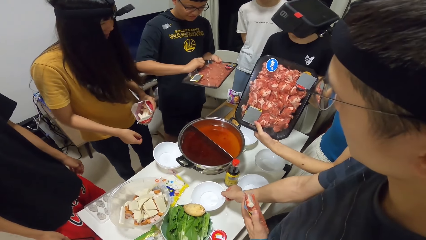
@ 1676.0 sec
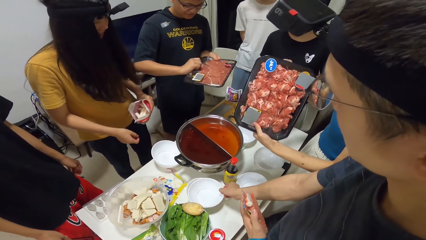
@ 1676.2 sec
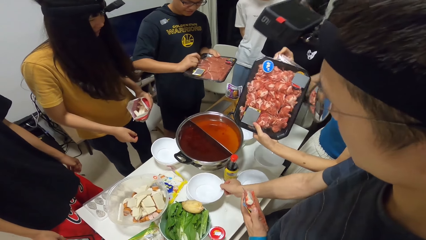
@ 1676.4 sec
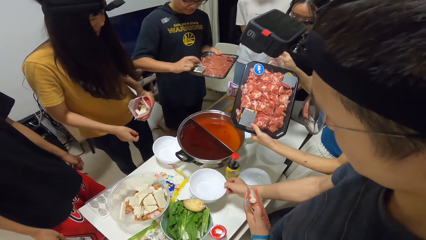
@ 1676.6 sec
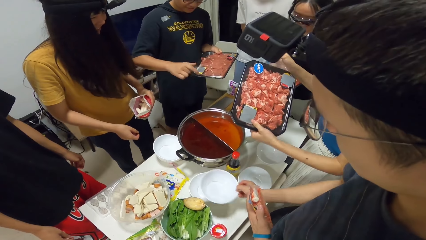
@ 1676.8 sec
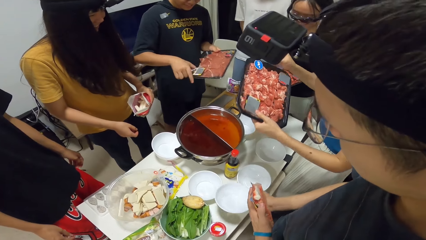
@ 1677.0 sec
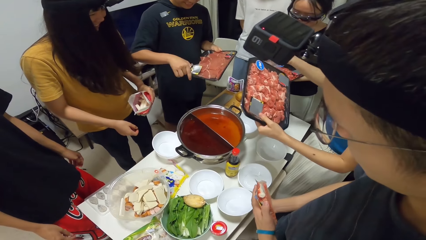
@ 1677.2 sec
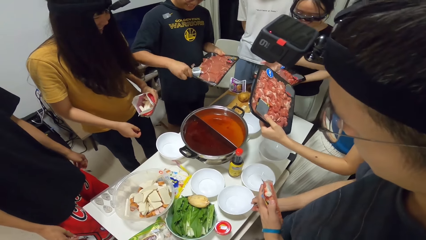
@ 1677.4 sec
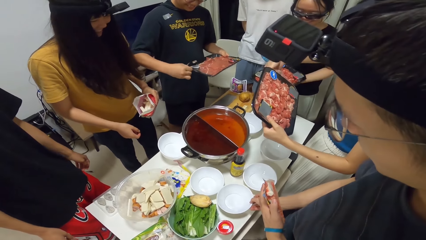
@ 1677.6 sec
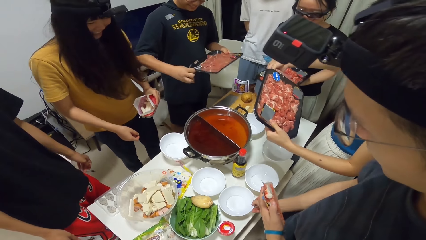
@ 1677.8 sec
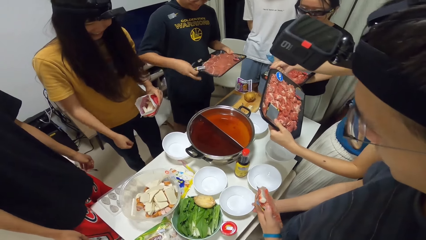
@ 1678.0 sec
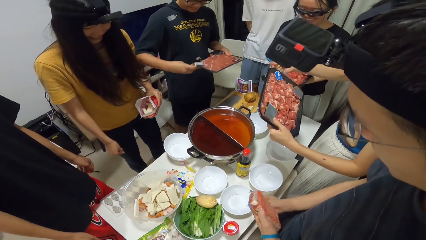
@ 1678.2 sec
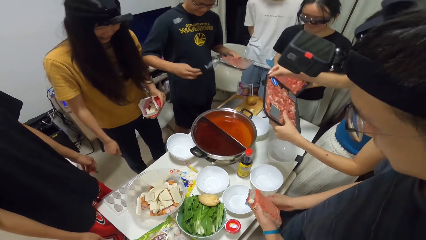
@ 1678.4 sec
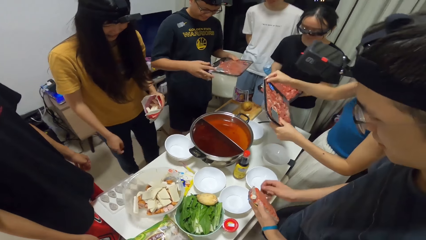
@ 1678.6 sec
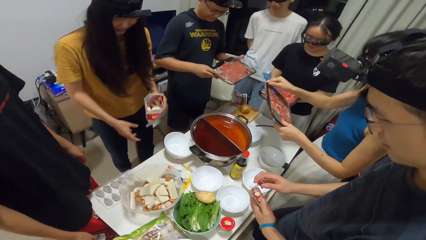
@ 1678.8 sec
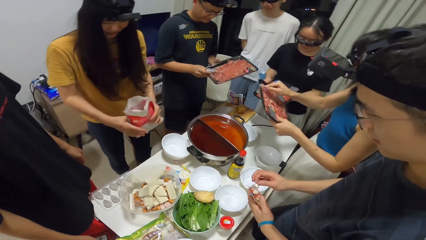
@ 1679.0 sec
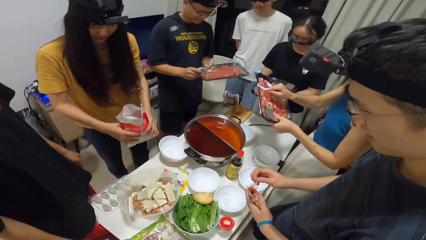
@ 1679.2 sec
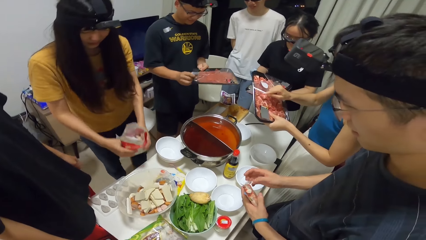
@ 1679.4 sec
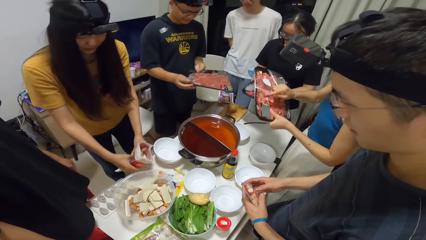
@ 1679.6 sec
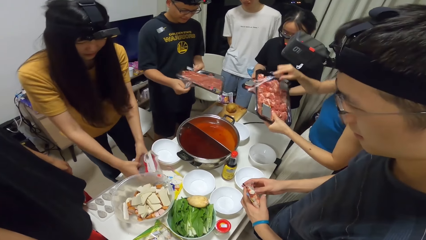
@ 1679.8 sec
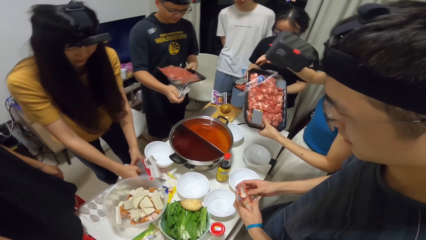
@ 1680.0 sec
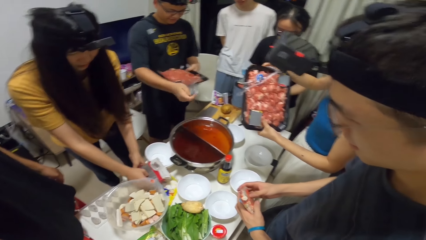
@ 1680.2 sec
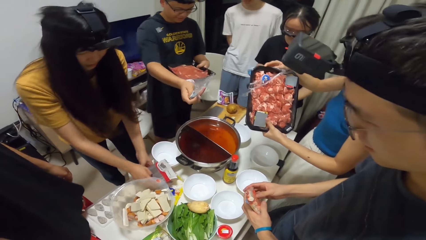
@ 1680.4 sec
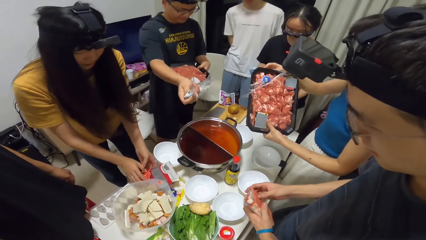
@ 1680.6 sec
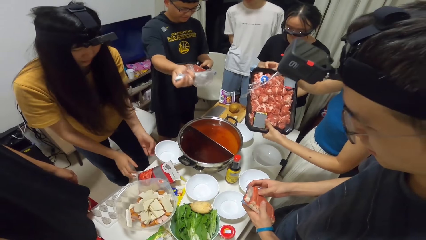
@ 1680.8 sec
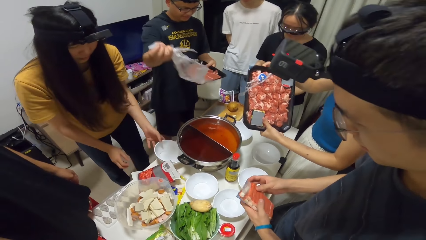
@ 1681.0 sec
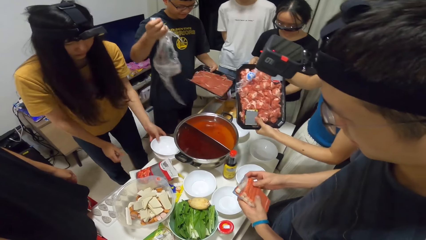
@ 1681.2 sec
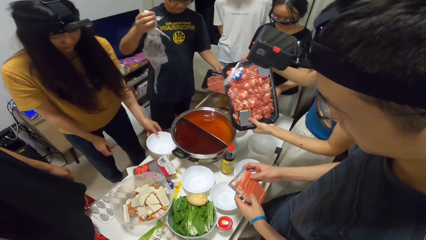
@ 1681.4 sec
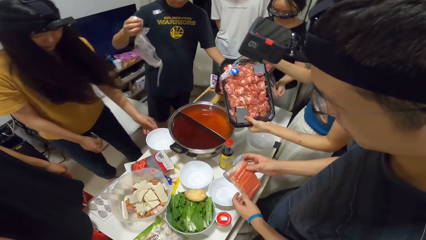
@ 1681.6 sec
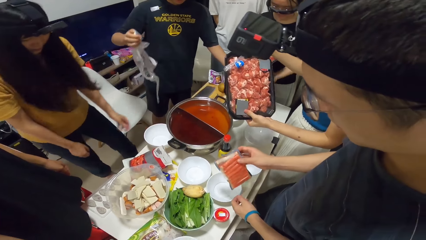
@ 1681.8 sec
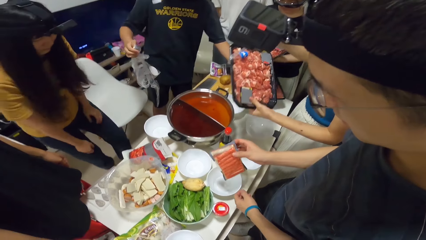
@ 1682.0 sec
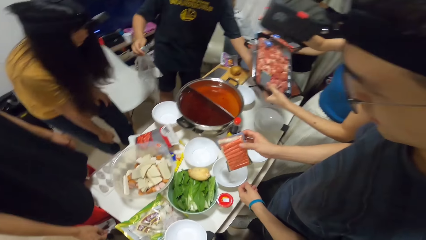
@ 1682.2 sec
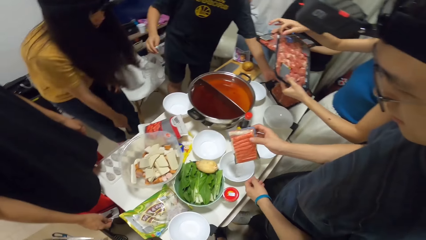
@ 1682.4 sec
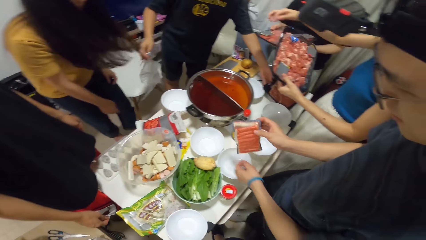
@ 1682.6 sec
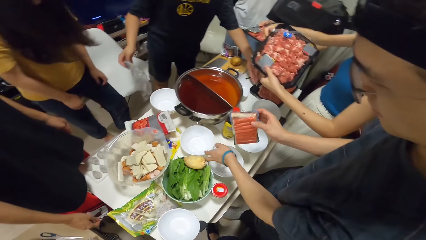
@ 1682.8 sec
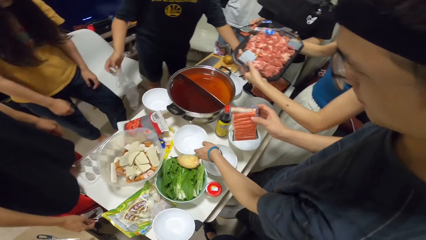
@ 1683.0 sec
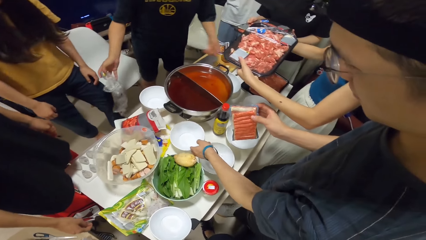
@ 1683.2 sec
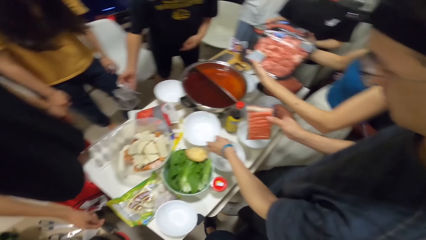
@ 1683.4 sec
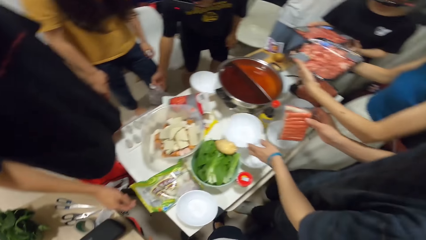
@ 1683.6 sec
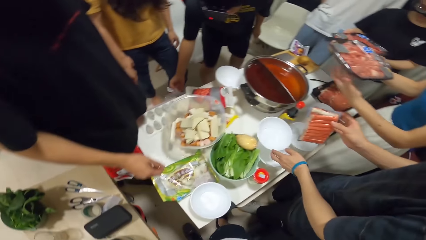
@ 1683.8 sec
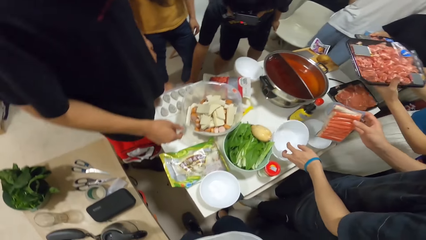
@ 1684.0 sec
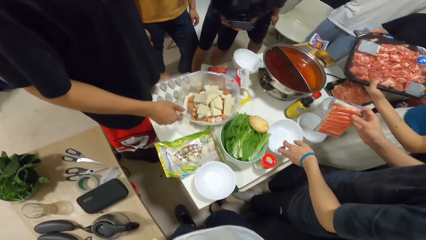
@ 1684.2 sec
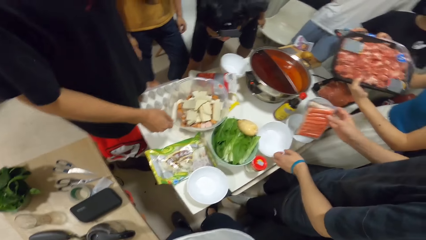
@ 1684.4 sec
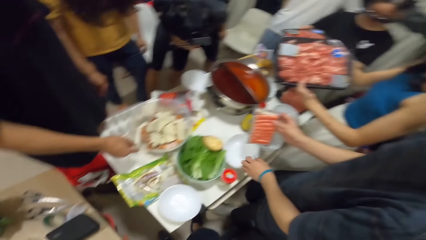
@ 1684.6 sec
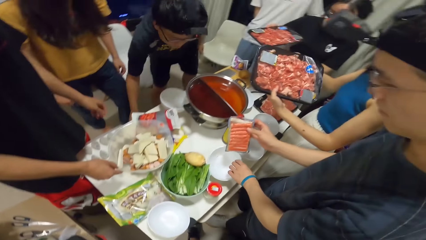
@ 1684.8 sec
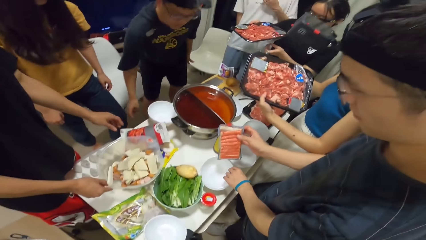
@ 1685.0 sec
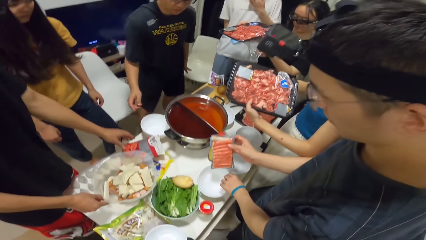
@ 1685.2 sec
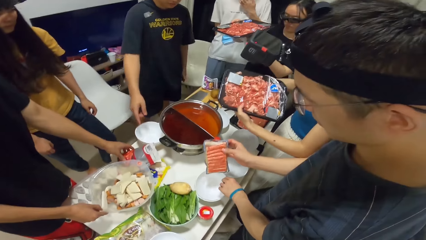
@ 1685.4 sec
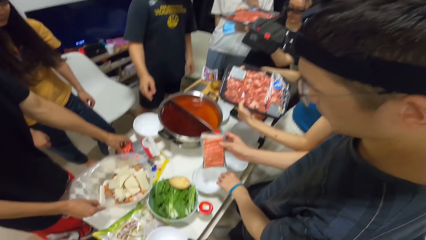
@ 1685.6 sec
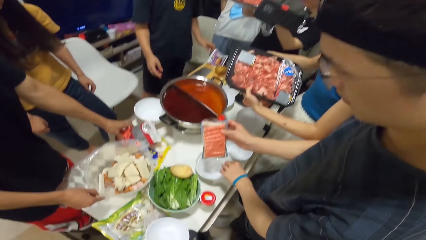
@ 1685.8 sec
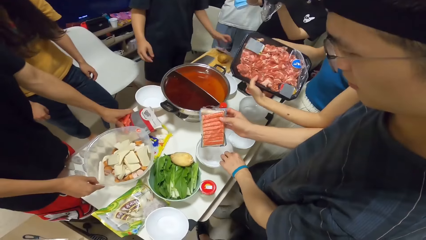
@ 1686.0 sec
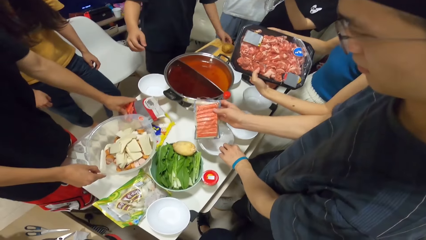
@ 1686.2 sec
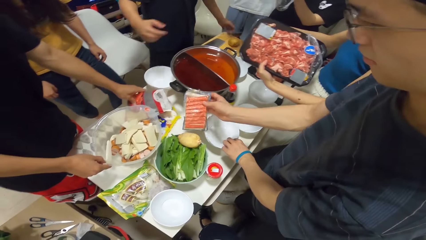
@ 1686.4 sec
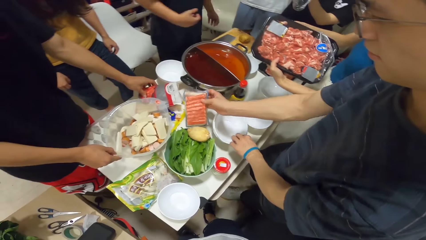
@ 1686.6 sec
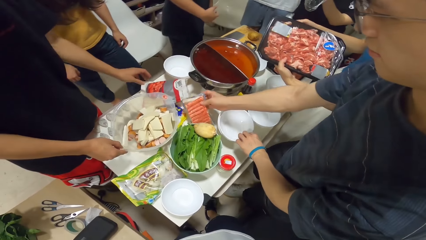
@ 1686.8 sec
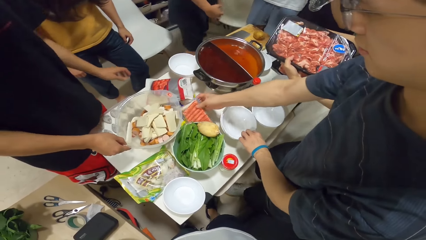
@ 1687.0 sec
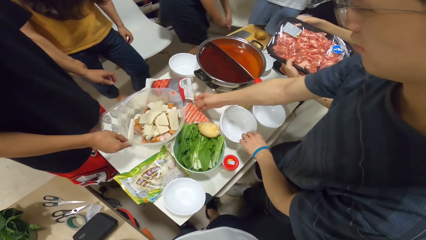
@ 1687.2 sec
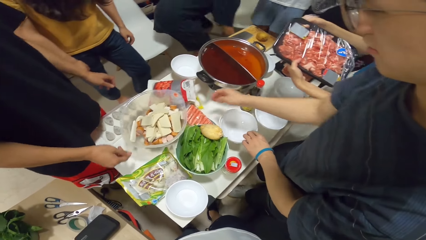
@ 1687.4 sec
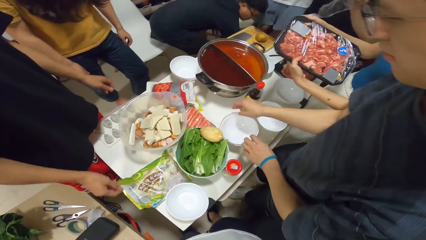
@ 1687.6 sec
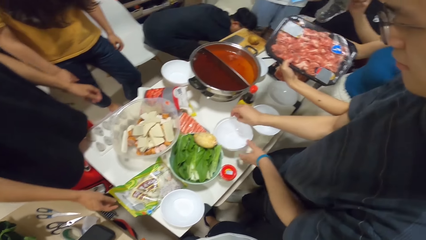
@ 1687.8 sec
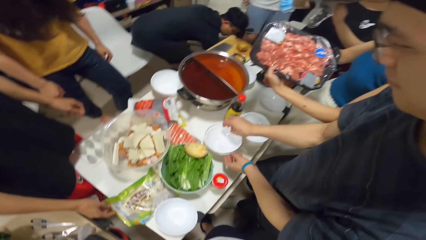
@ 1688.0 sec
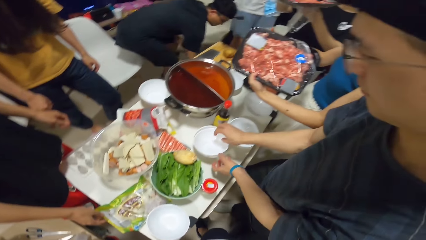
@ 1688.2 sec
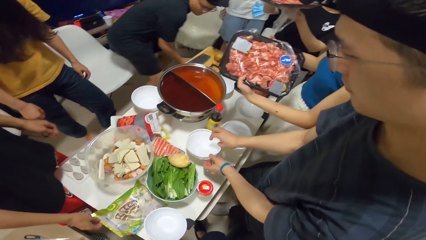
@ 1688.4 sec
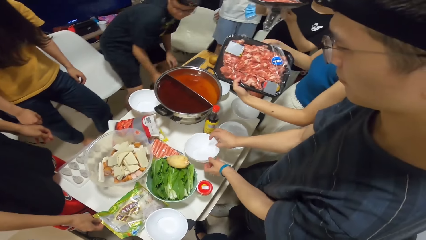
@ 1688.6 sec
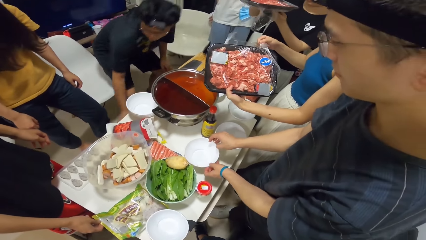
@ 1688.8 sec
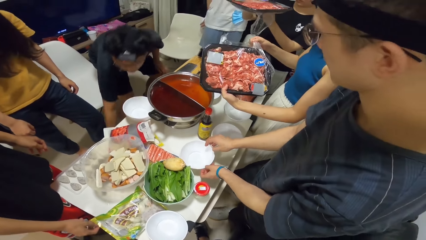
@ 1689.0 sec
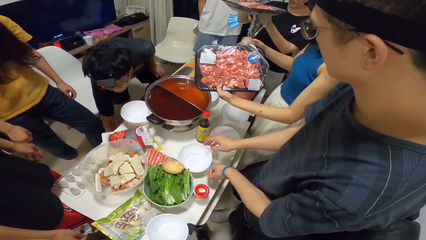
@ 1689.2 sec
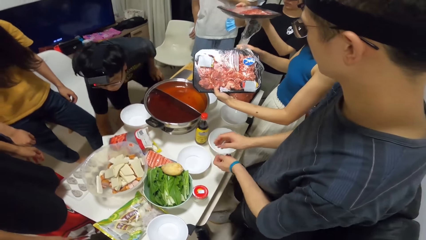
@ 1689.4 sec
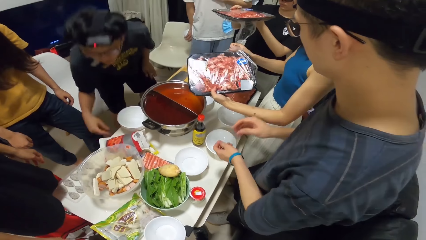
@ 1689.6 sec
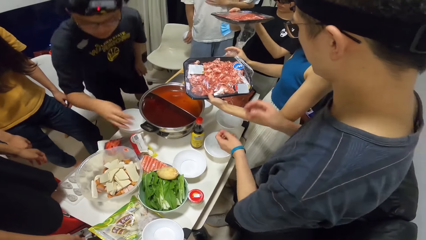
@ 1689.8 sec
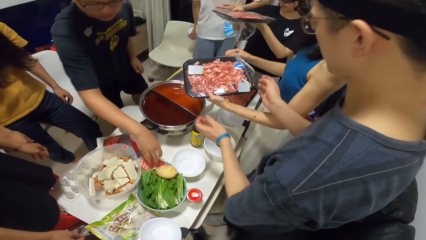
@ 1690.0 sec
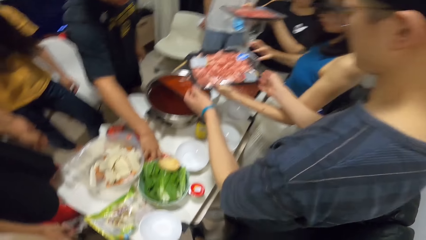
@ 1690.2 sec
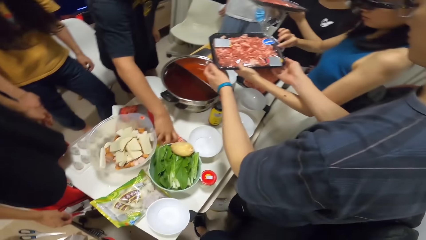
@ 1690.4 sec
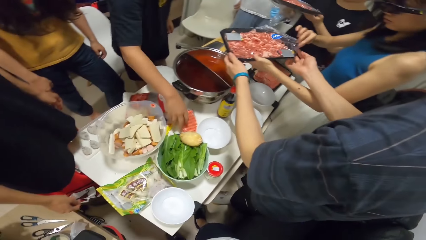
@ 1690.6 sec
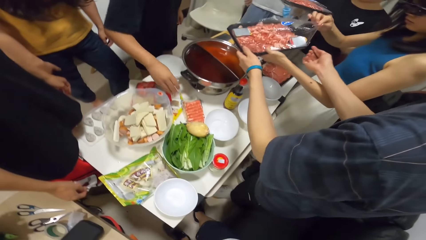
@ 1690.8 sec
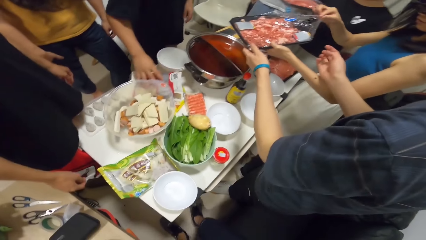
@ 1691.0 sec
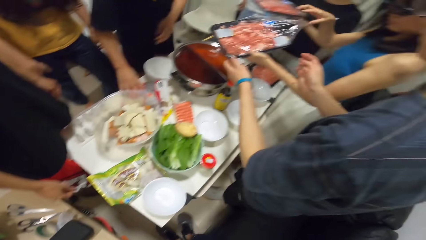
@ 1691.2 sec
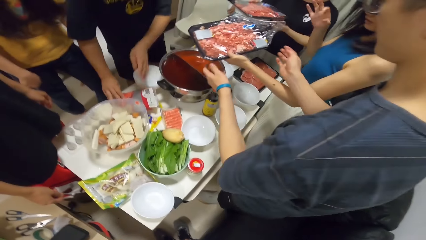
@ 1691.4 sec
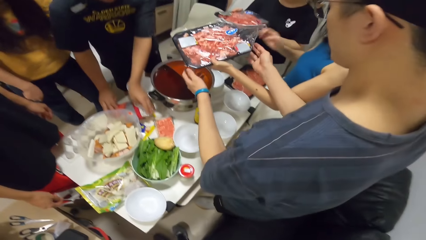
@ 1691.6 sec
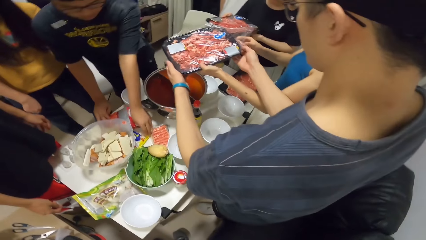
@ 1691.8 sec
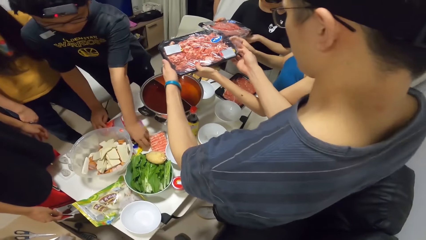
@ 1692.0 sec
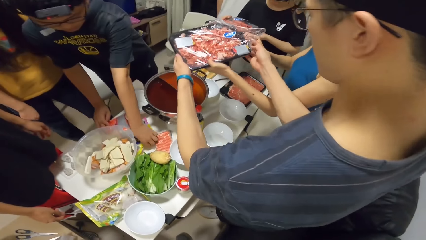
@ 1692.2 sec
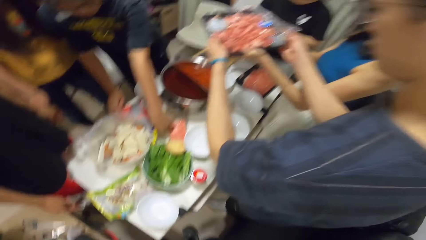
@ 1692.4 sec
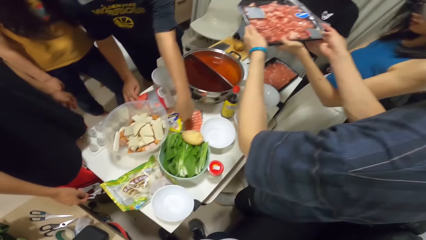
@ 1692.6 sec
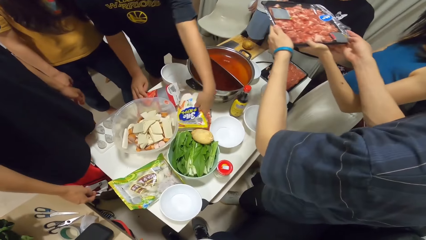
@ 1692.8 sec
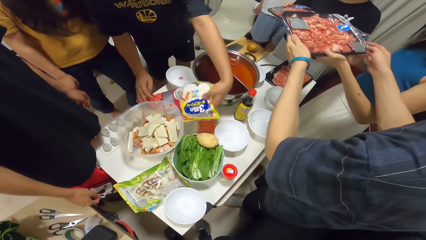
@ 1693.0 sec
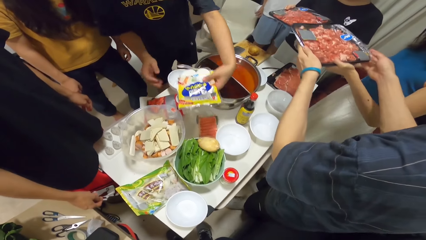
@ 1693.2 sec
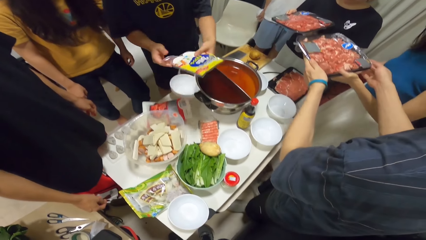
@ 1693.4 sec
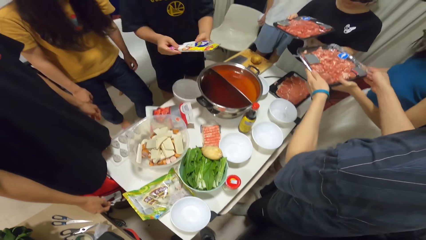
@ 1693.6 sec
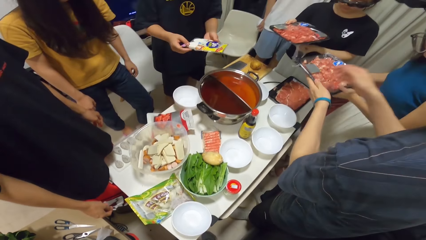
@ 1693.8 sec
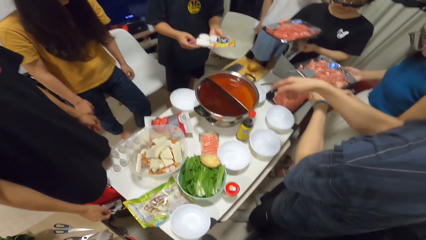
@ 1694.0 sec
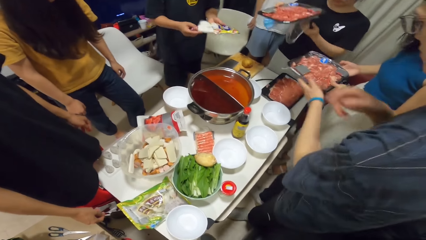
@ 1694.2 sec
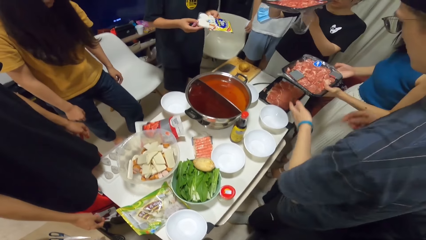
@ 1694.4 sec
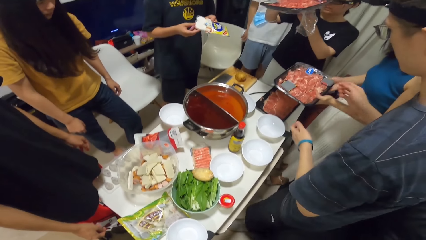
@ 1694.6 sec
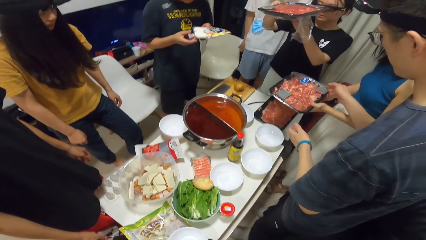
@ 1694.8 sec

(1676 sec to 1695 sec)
The man tears the plastic wrap around the tray with his right hand. A woman tears the plastic wrap around the tray with her right hand. Another woman places the plastic bag onto the table. The man opens the wrapped beef, and places the tray of meat onto the table. Another man picks a bowl from the table with his left hand. Another woman passes some beef. The first man places the plastic wrap into the bin. Another woman tears the plastic wrap around the tray with her left hand. The other man picks something, and places the plastic bag of sausages onto the table. He picks the beef. The first man picks a plastic bag from the table with his left hand. The other man holds the tray of meat from the first woman.
